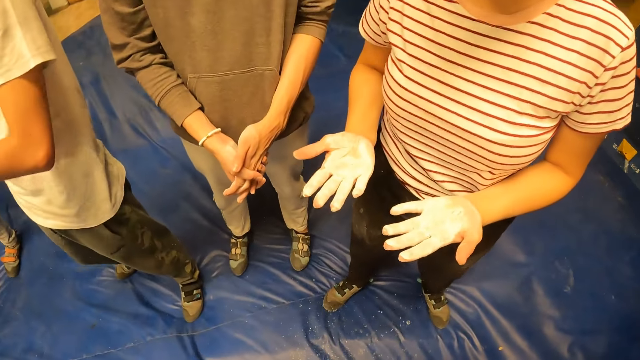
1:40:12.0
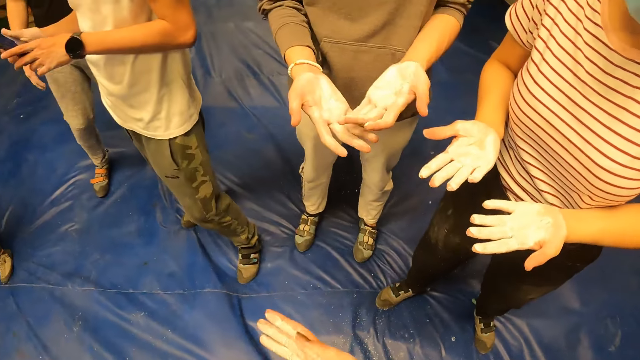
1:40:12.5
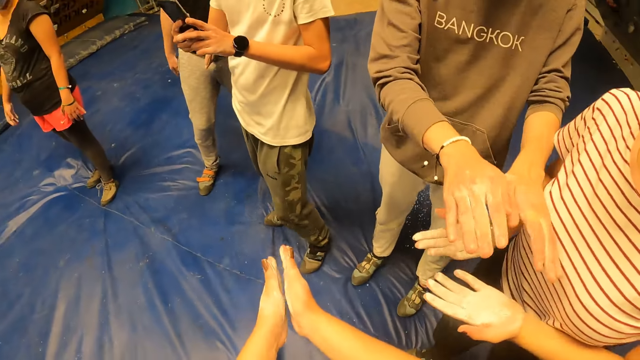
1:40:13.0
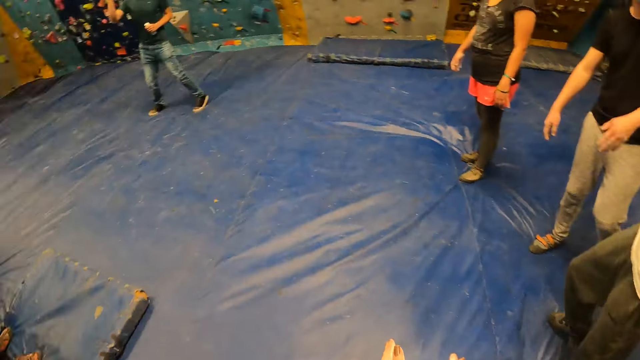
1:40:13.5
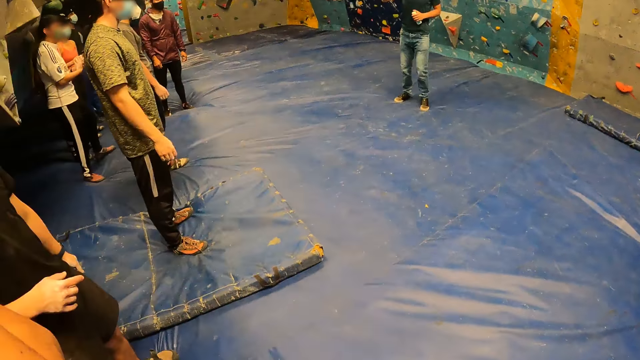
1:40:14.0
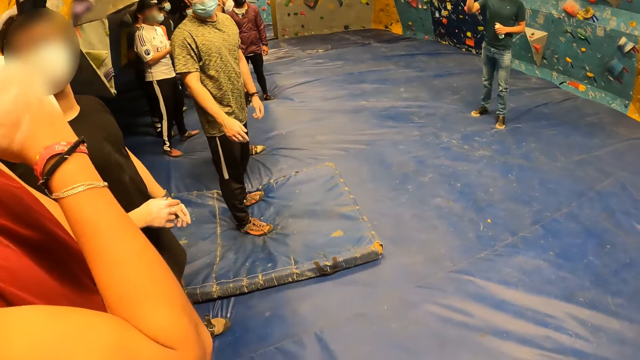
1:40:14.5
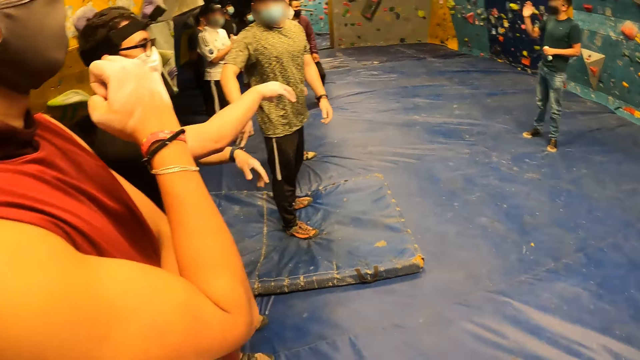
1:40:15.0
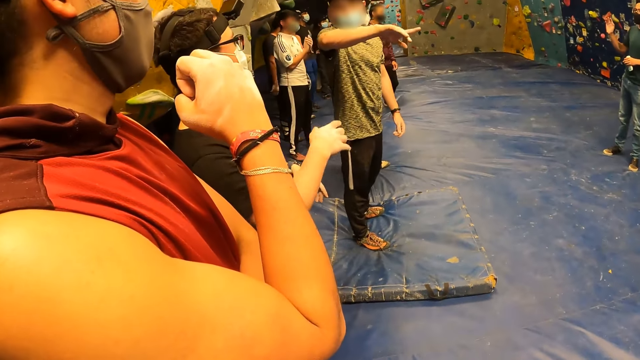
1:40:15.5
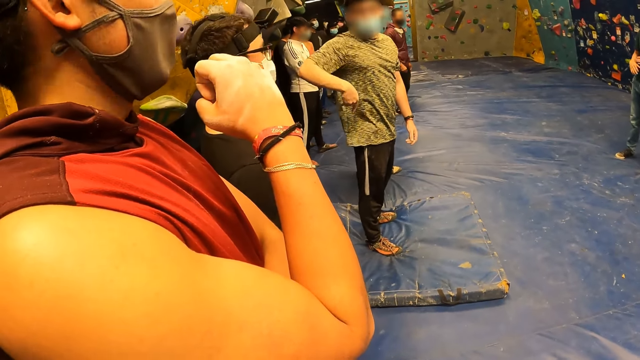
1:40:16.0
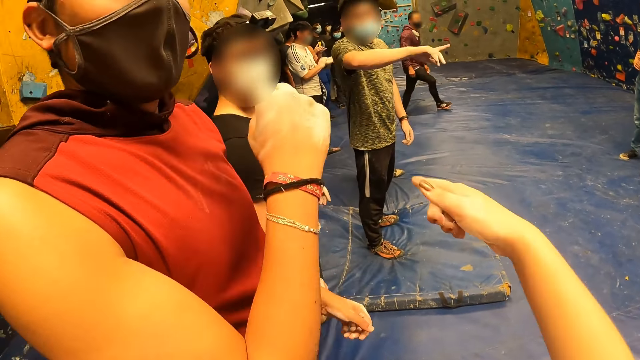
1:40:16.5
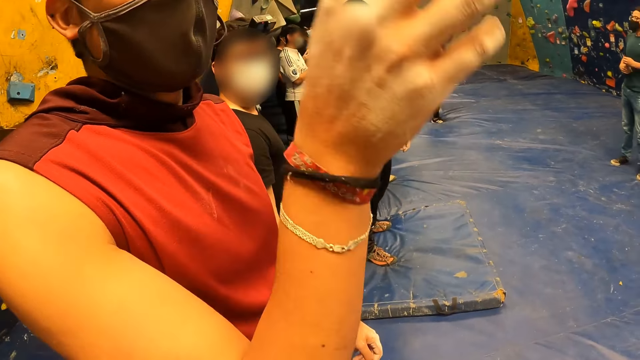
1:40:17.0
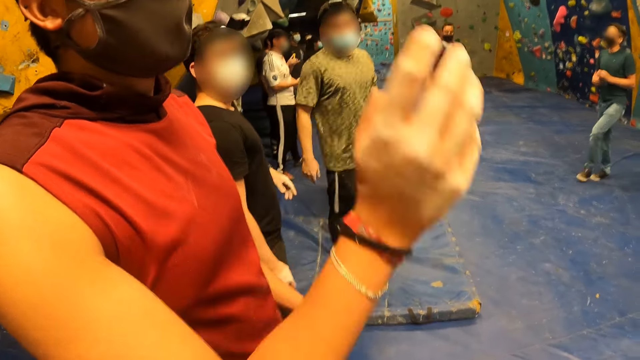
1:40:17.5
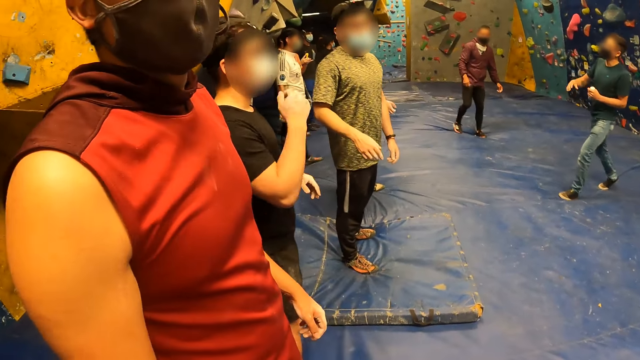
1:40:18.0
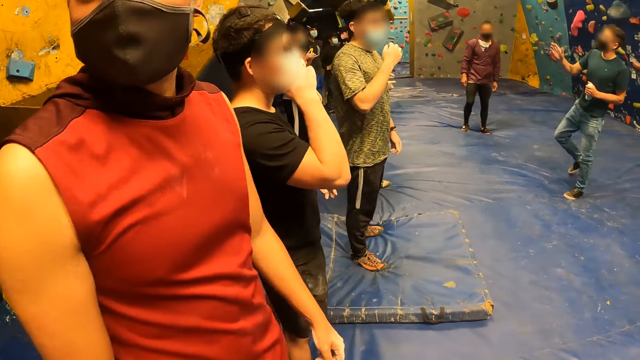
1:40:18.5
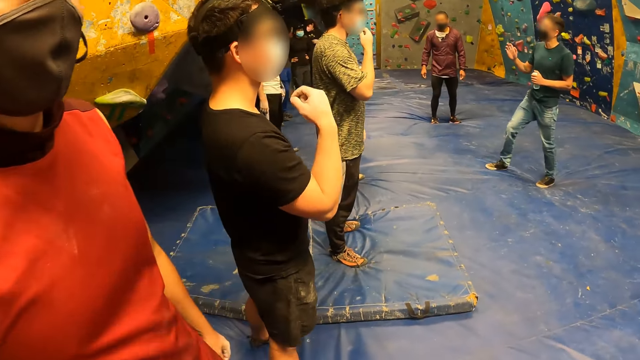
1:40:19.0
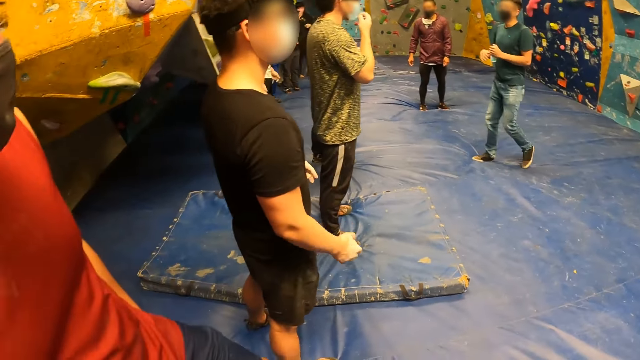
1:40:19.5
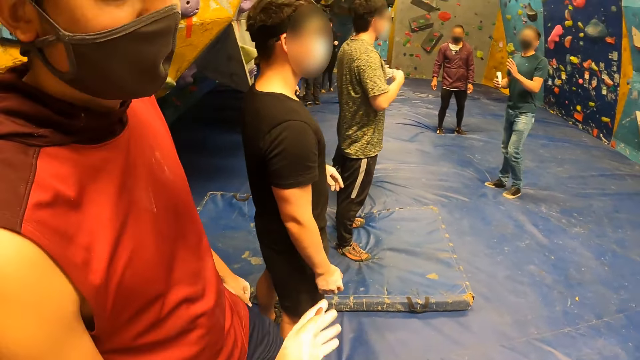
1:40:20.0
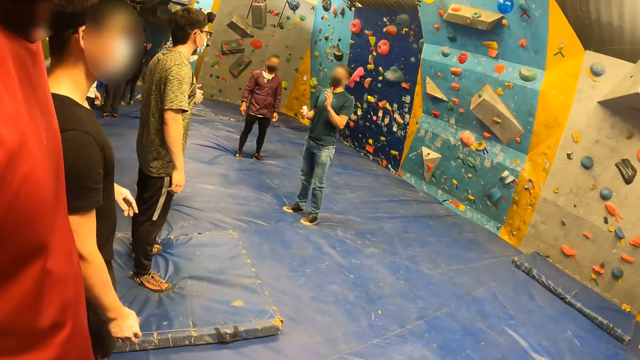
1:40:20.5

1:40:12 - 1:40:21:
The camera wearer claps hands and looks around the room. They interact with the man at the sports complex. Another man touches his face with his right hand at the sports complex.

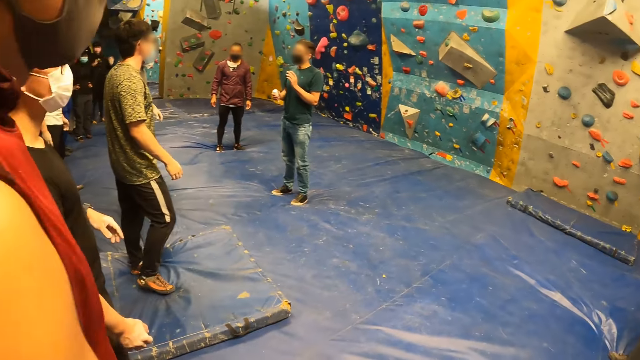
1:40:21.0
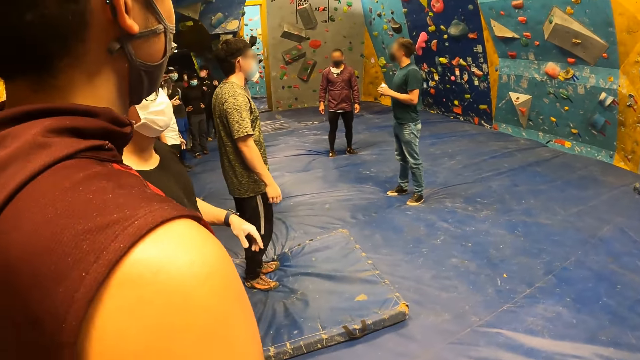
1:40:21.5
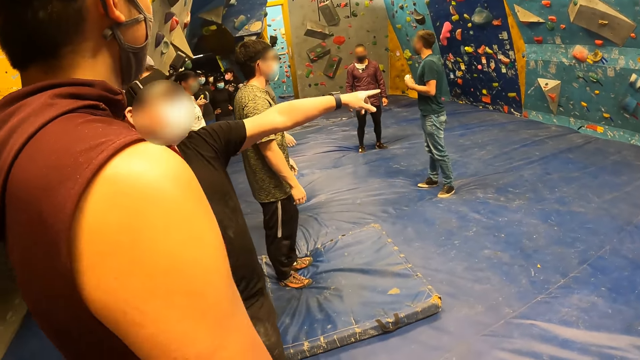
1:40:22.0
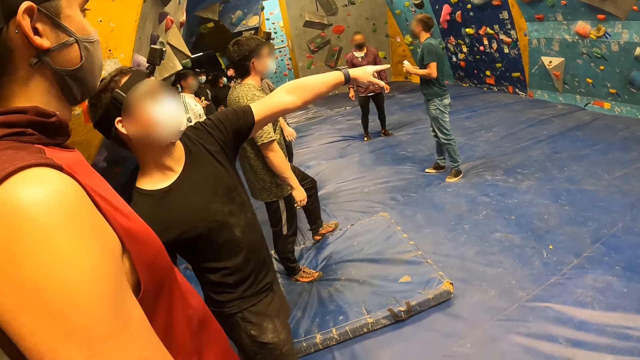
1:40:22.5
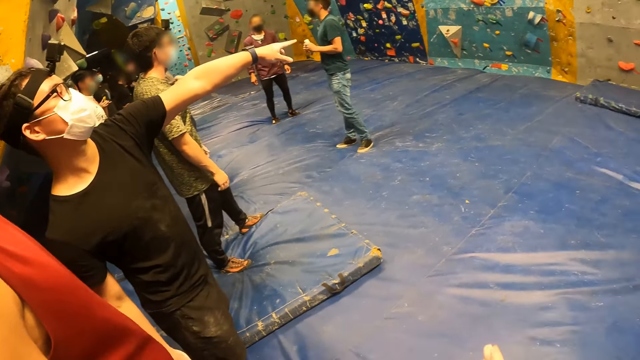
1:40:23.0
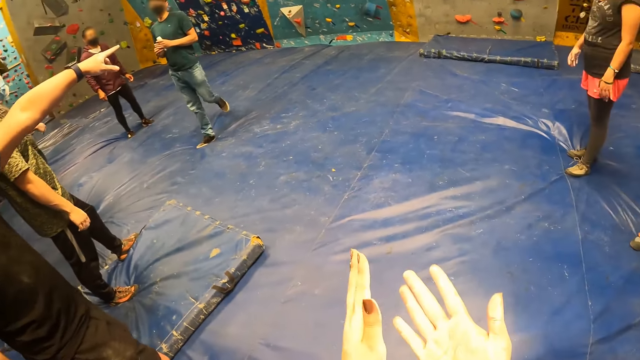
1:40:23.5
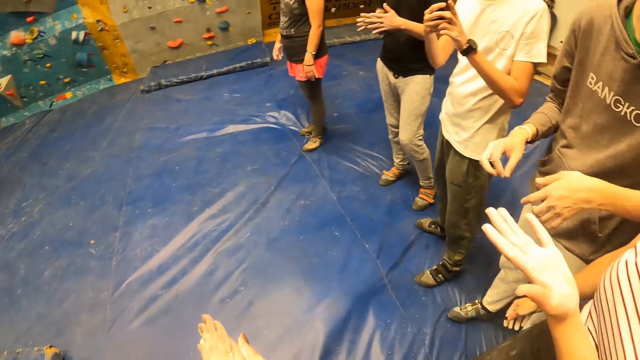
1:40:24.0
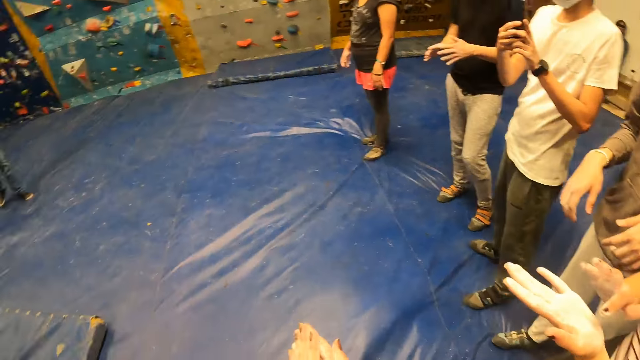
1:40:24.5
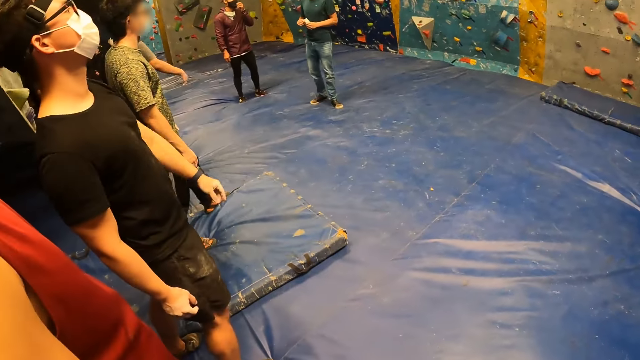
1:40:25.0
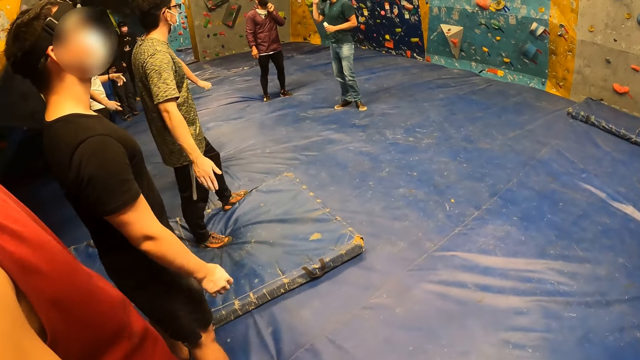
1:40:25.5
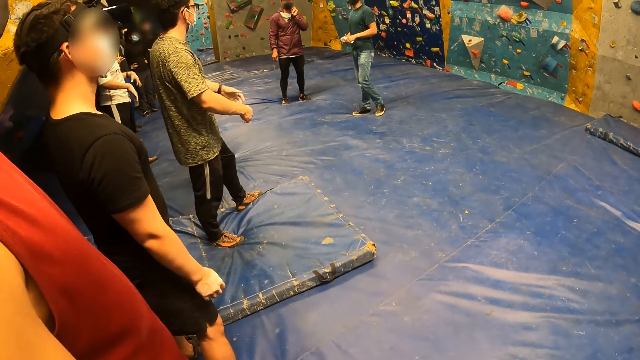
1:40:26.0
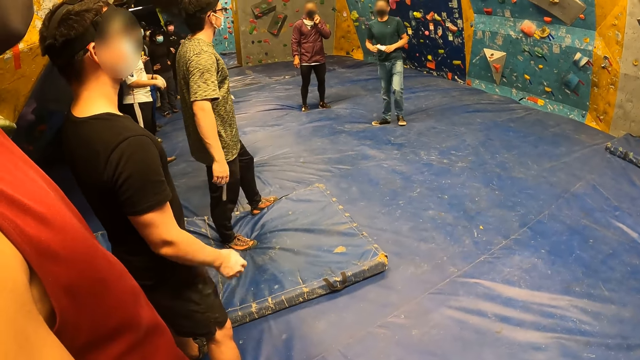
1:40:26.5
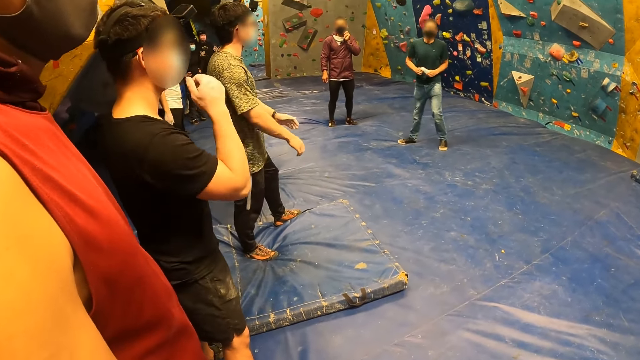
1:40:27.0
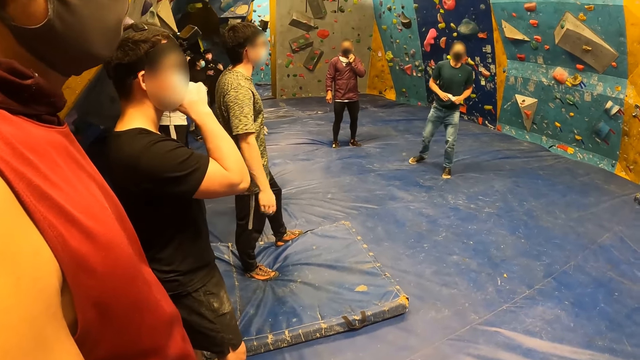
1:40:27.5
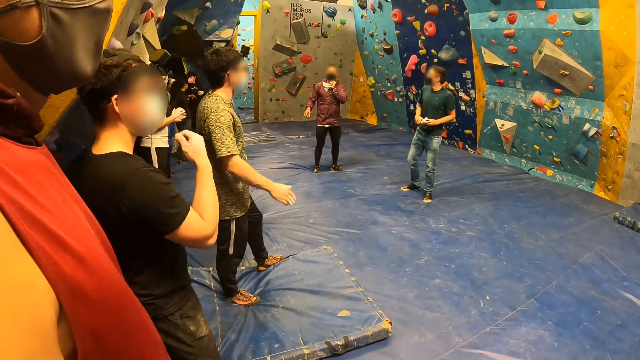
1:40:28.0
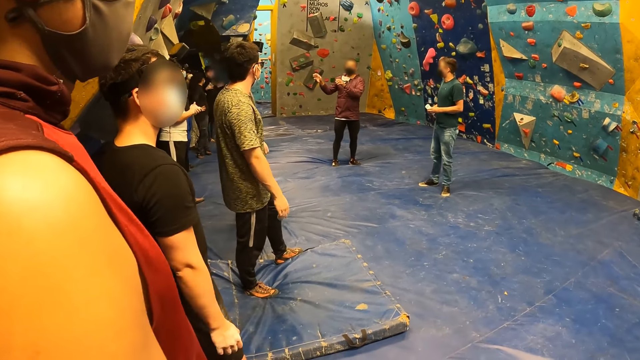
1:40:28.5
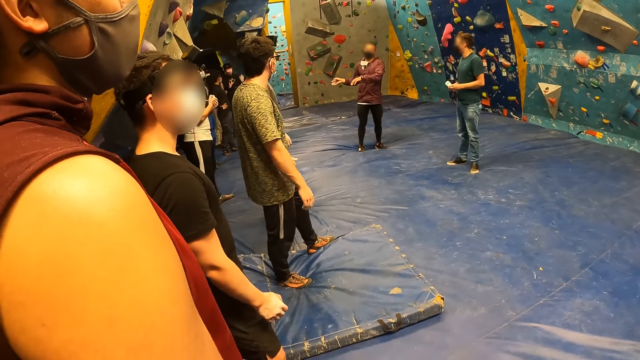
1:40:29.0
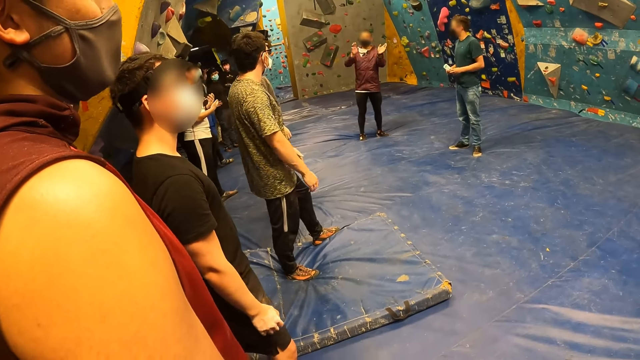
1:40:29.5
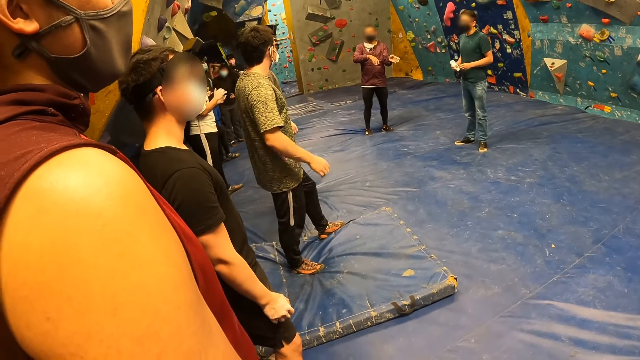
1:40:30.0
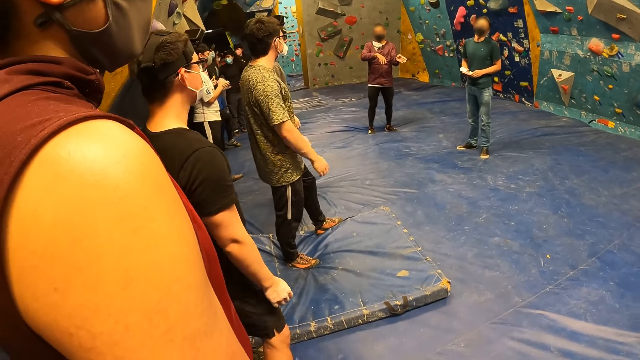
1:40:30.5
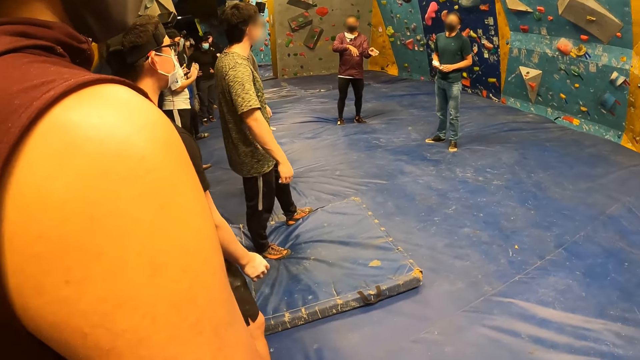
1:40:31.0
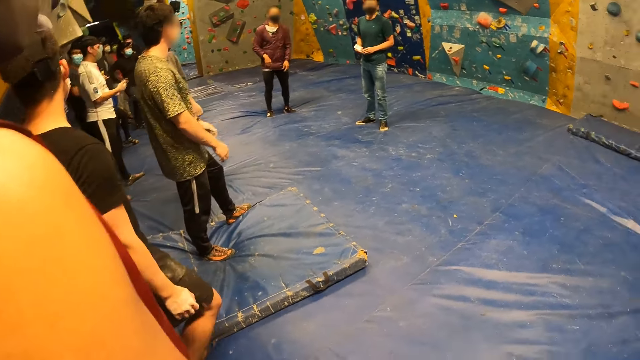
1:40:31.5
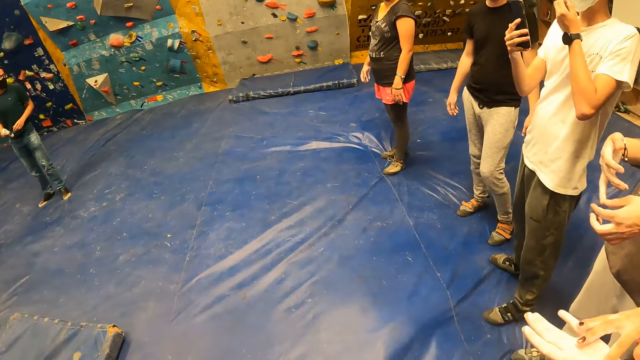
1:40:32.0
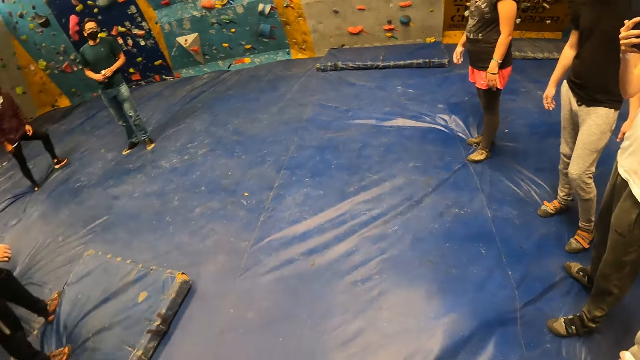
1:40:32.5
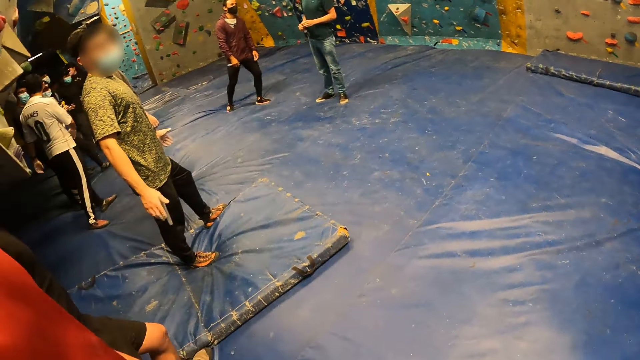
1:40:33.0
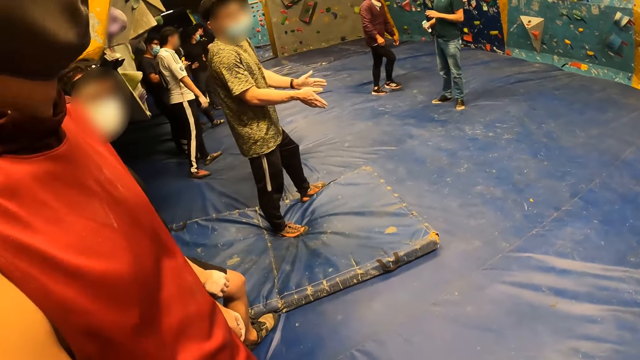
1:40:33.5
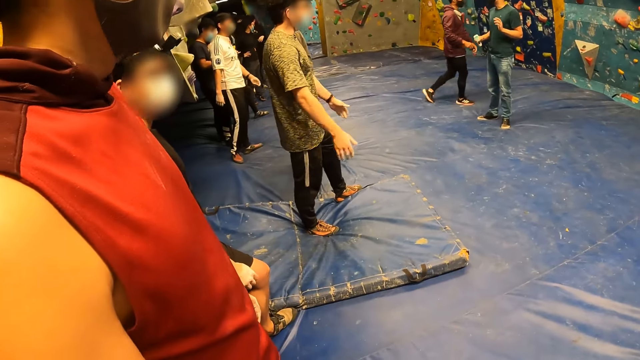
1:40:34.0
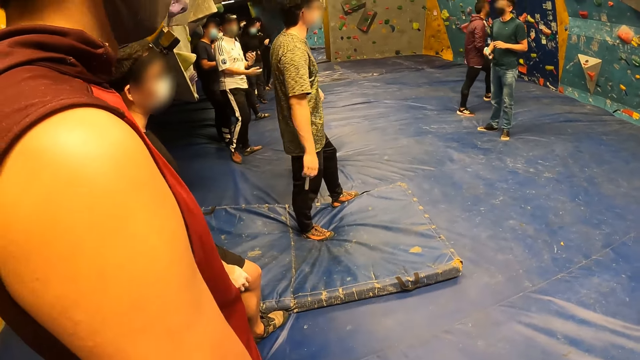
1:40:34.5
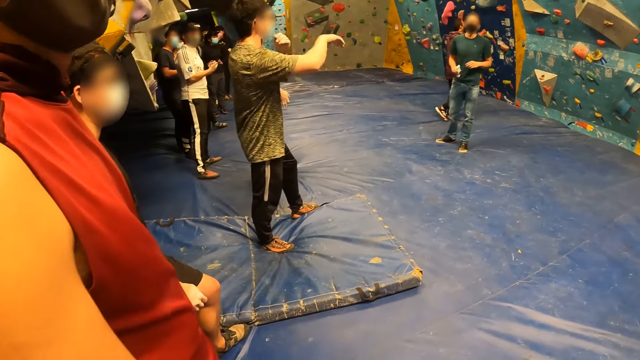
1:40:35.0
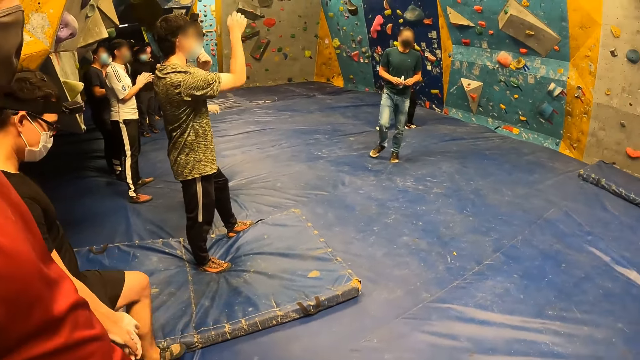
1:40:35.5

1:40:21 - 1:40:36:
The man points his left hand towards a bouldering wall. The camera wearer rubs both hands together at the sports complex. They place hands together and look around the room. The man touches his face with his right hand at the sports complex. The camera wearer turns around the room.
